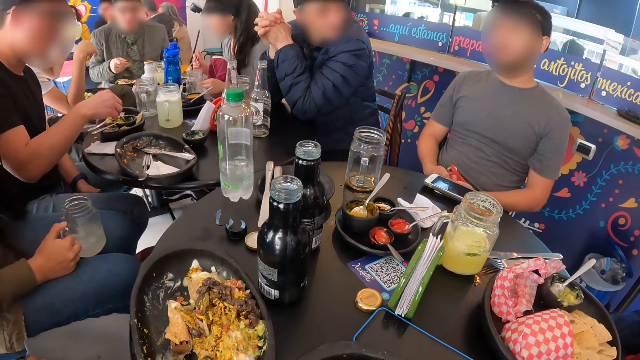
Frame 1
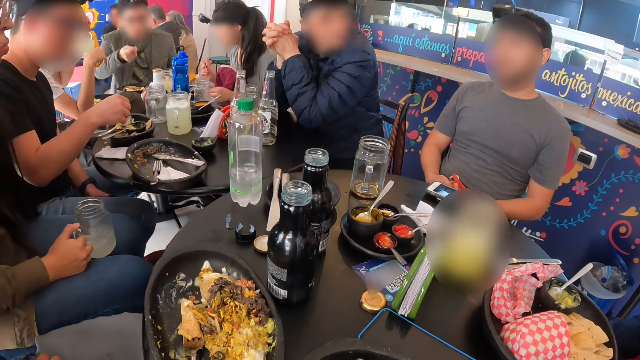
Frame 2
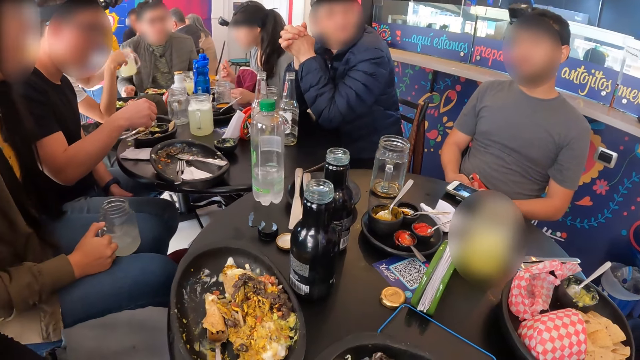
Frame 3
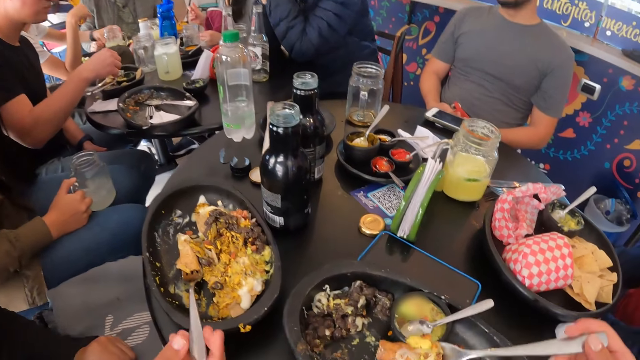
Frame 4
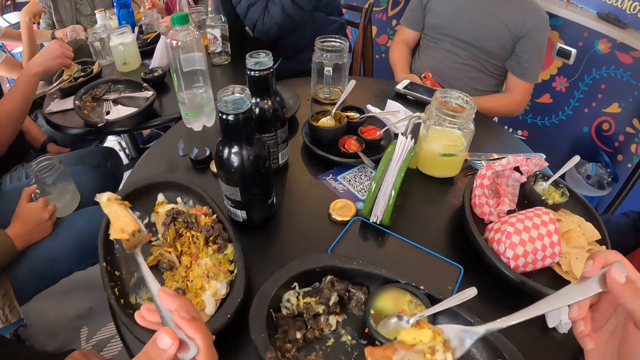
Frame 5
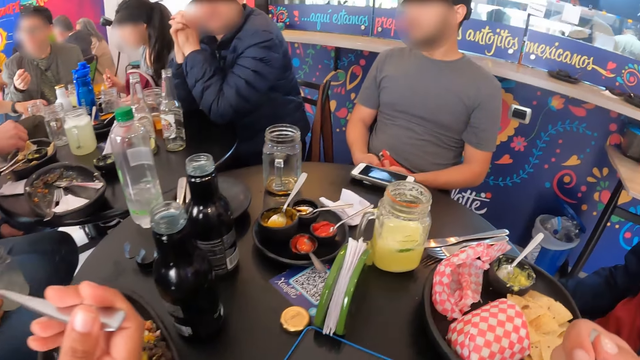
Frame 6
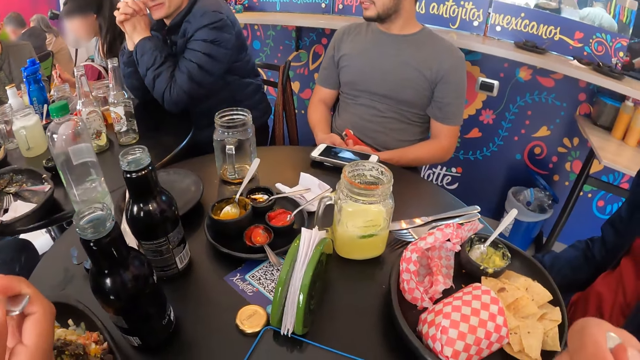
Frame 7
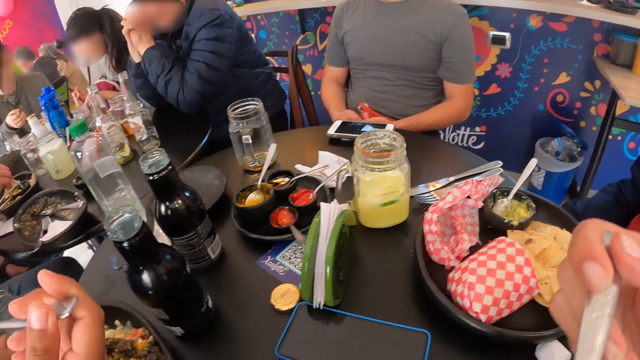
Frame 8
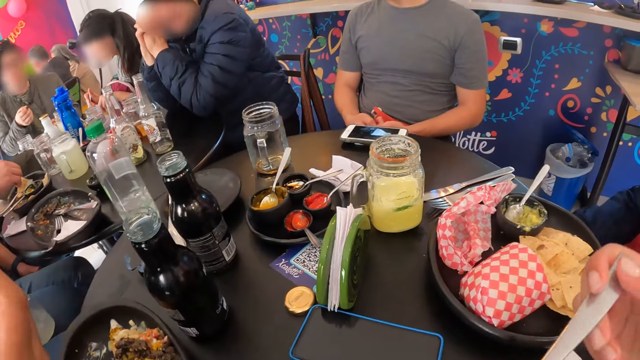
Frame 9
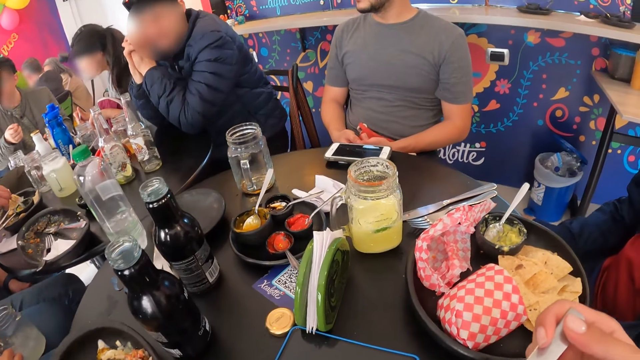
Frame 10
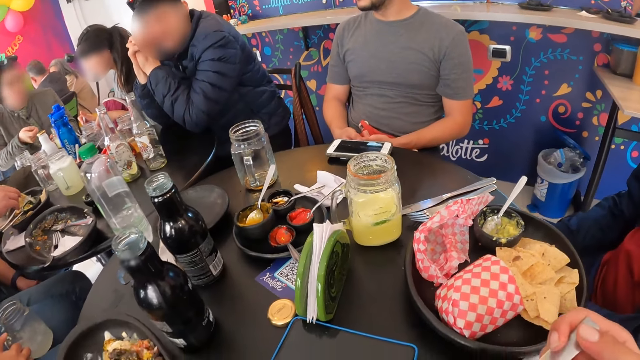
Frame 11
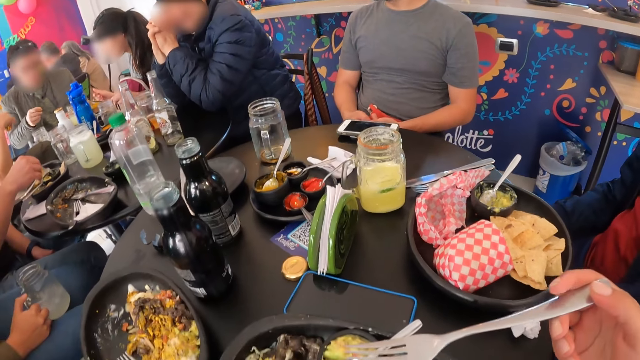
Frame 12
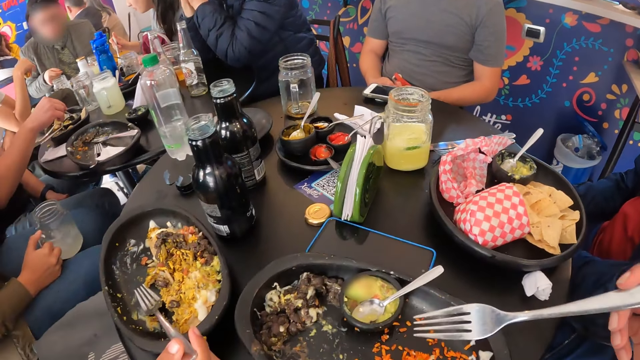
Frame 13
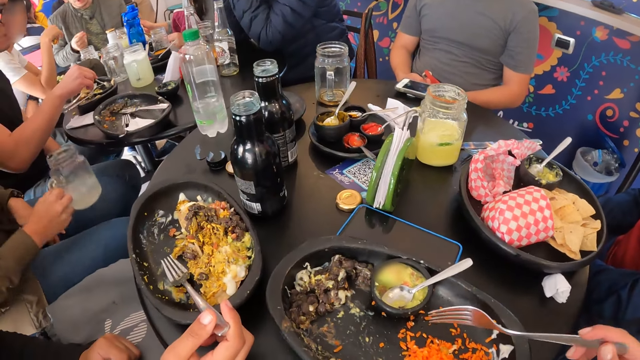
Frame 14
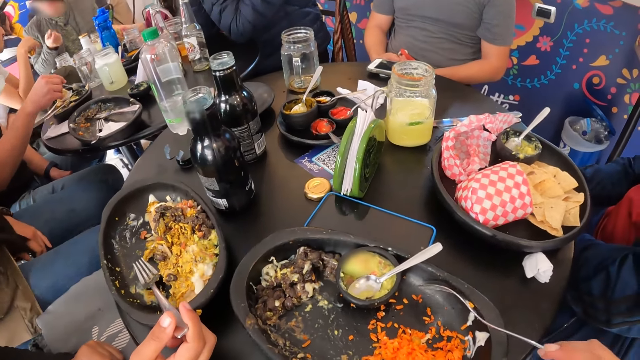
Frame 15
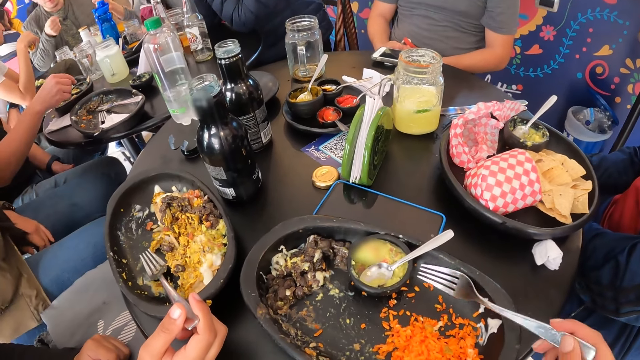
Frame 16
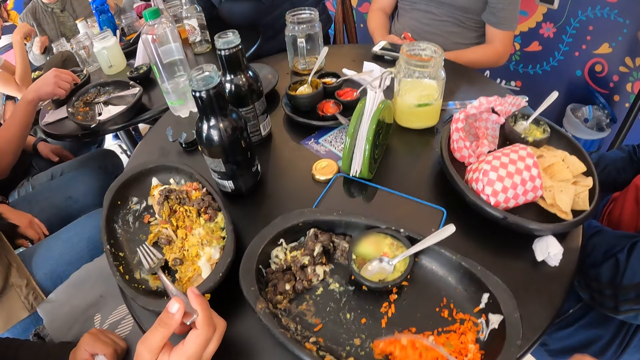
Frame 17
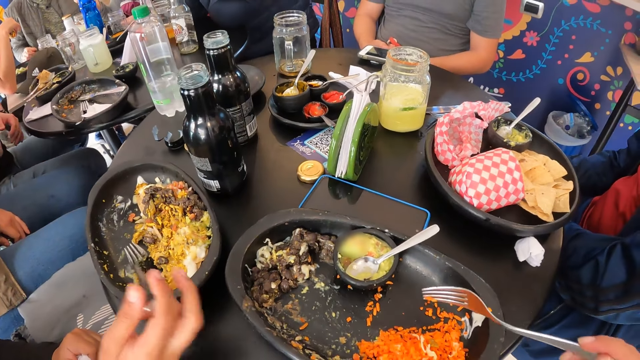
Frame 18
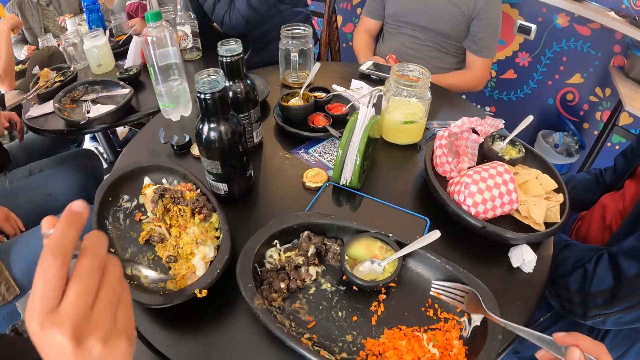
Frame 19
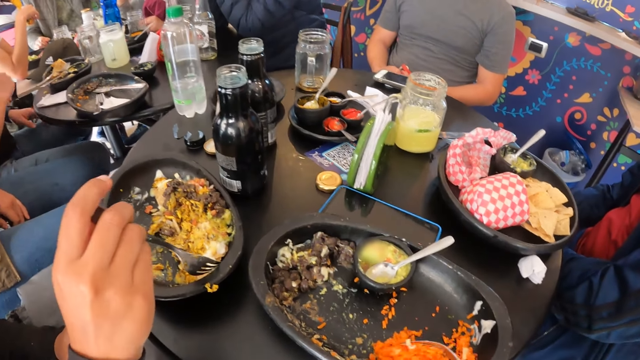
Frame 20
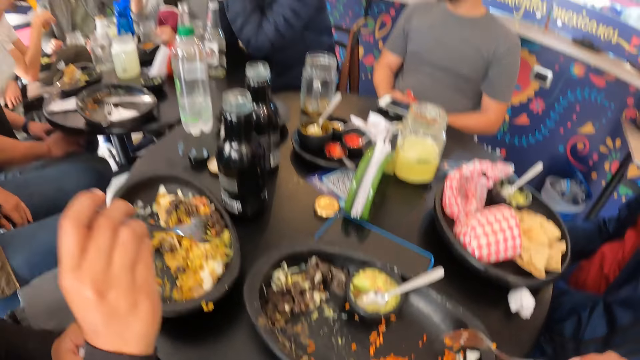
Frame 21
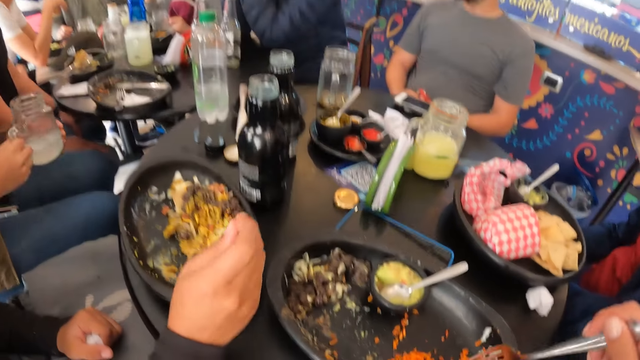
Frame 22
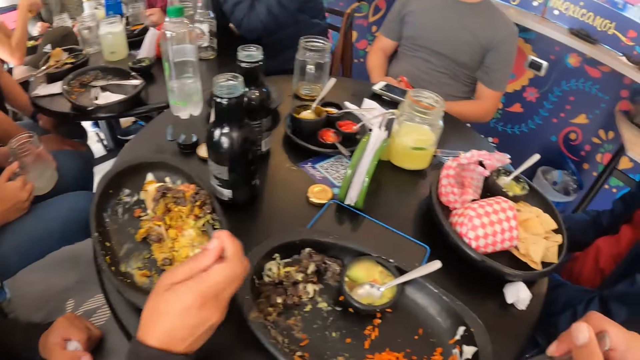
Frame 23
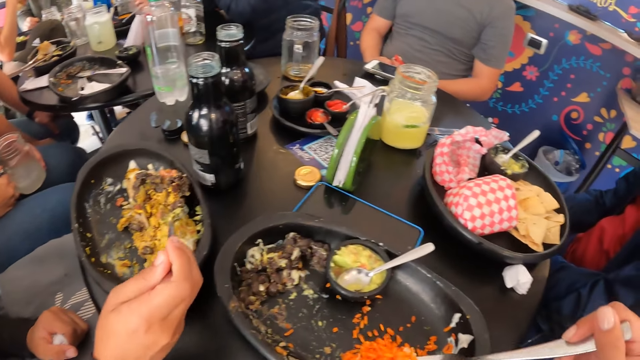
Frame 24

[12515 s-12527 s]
The woman eats burritos from the bowl on the table with a fork in her right hand. The camera wearer eats the food. He turns the rice in the bowl on the table with a fork in his right hand. He takes the food from the plate. The woman takes the food from the plate.

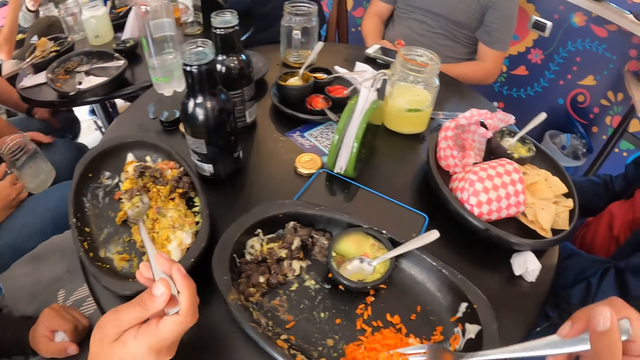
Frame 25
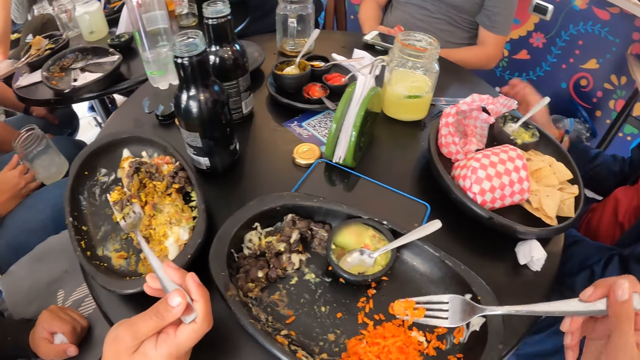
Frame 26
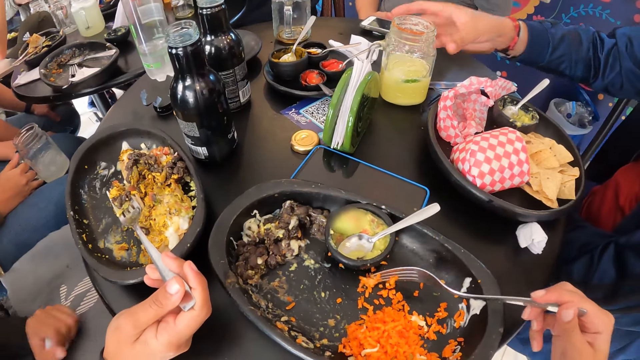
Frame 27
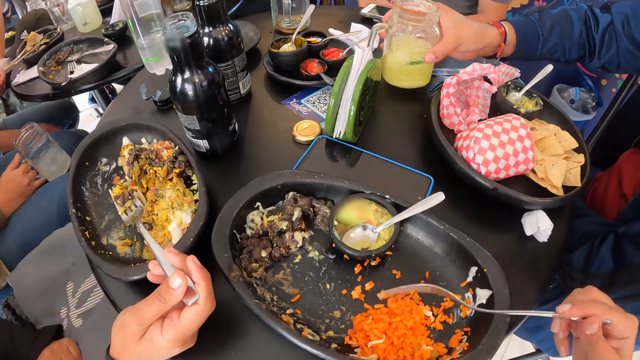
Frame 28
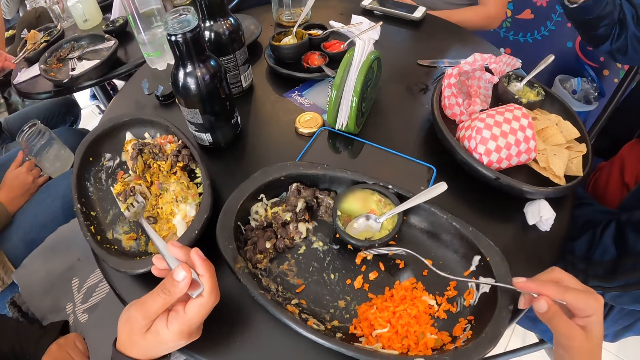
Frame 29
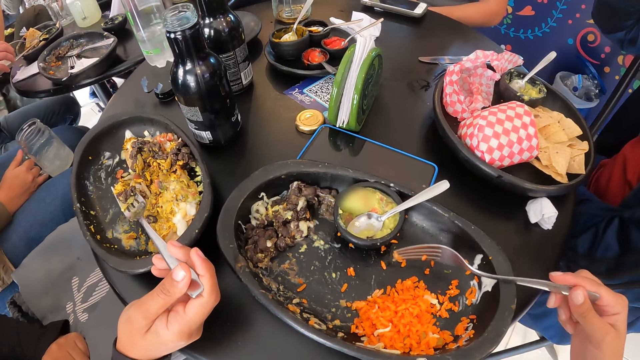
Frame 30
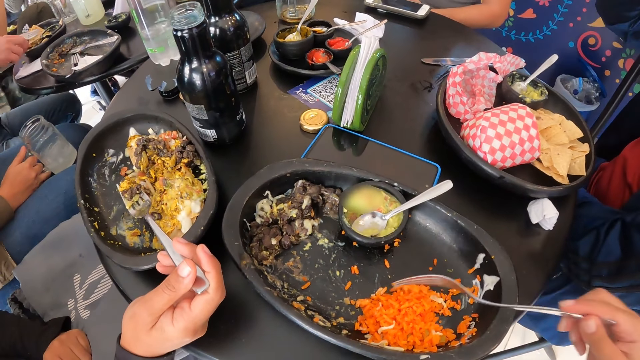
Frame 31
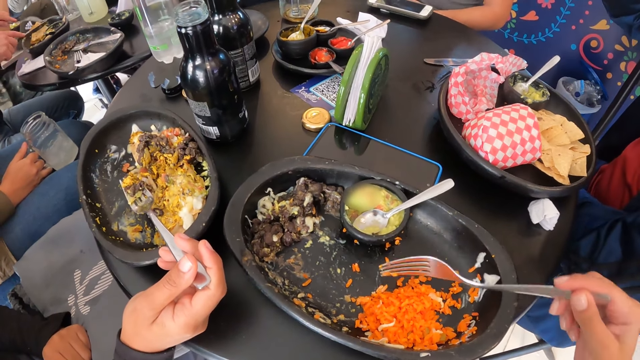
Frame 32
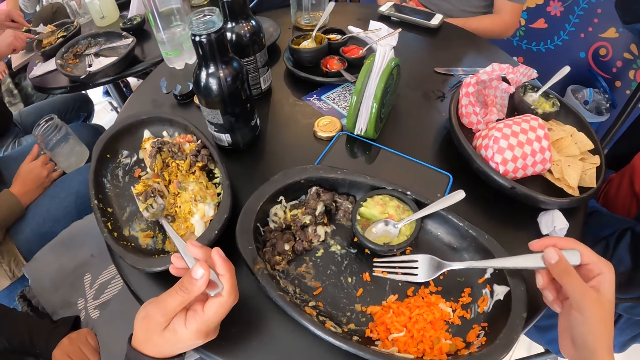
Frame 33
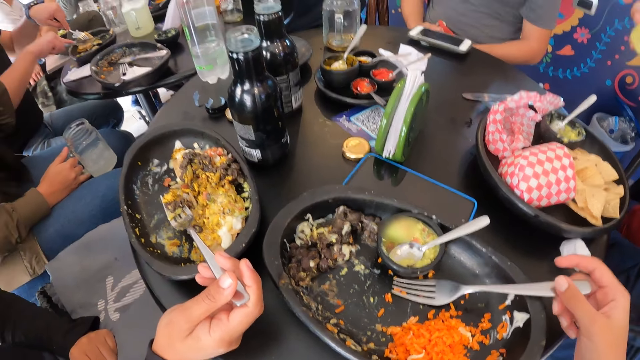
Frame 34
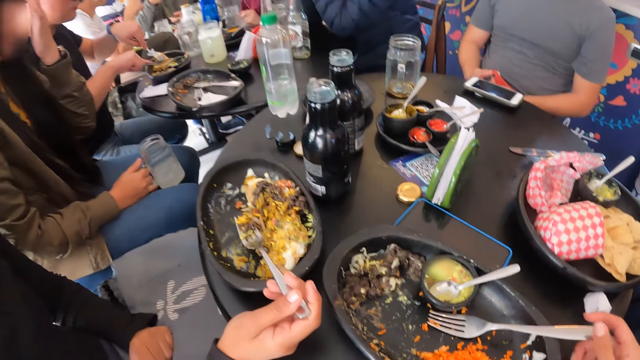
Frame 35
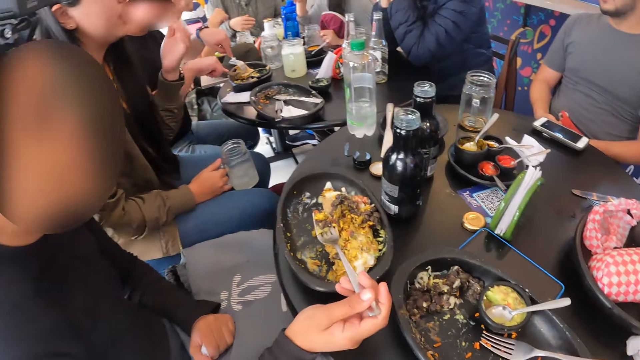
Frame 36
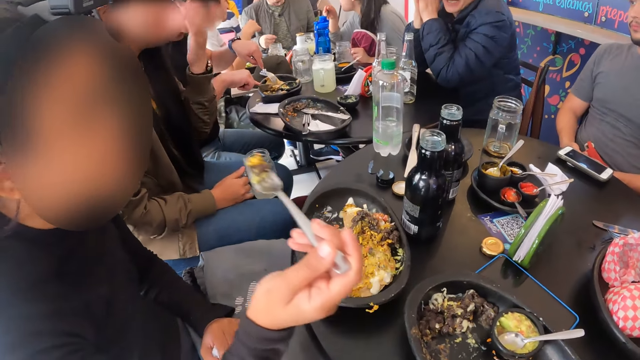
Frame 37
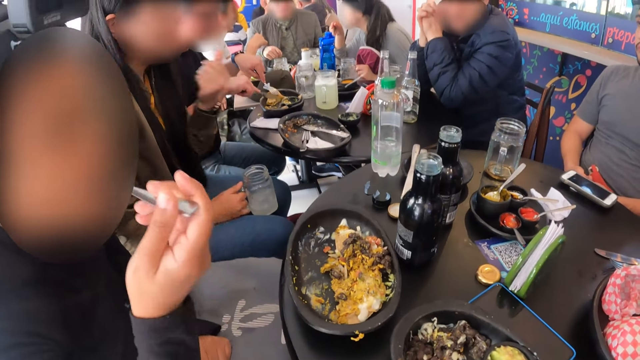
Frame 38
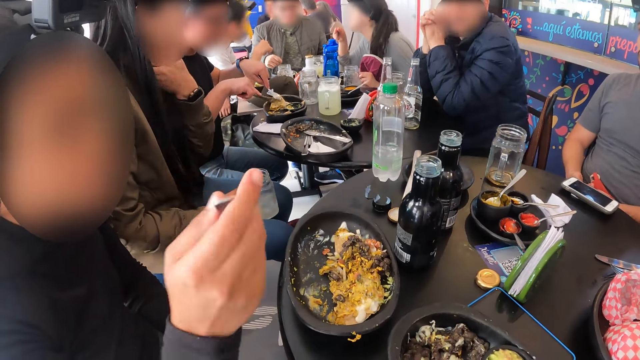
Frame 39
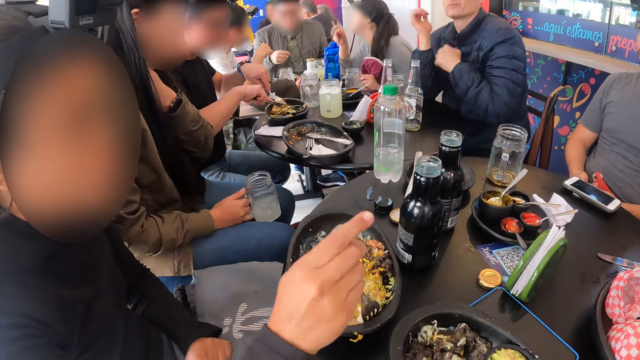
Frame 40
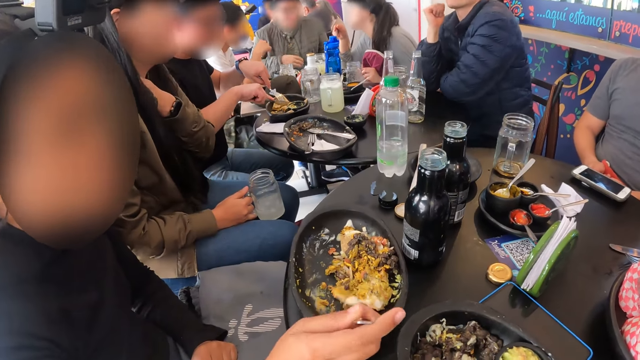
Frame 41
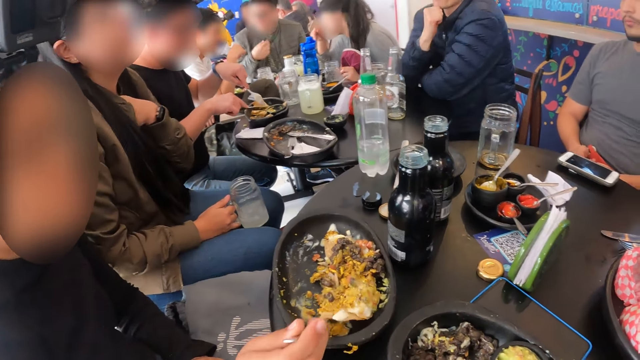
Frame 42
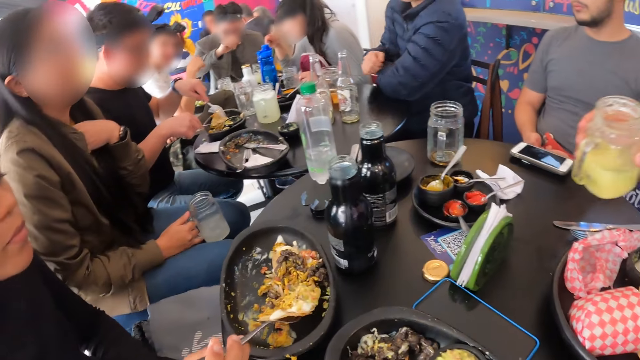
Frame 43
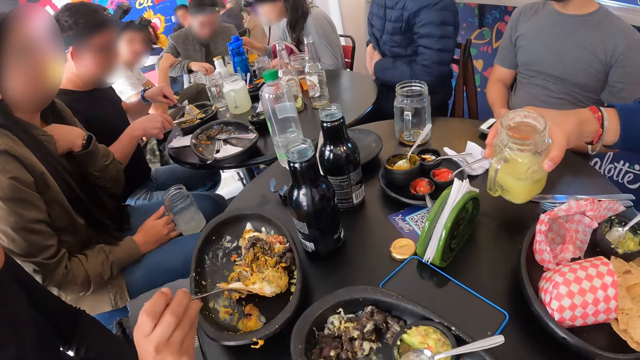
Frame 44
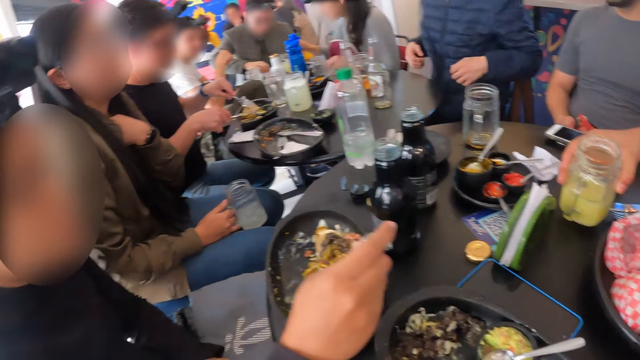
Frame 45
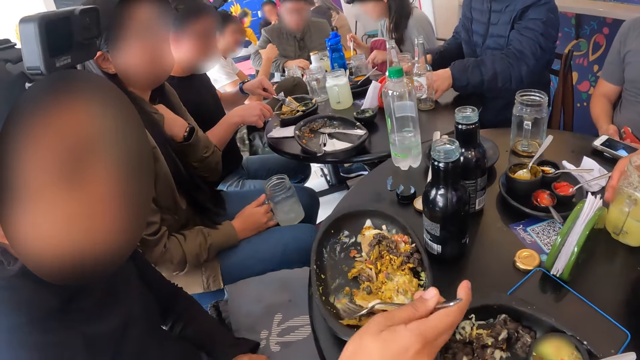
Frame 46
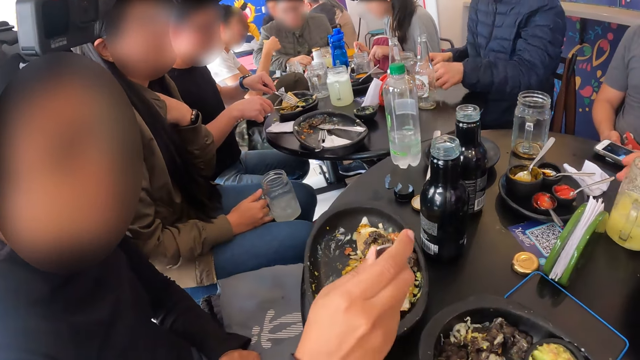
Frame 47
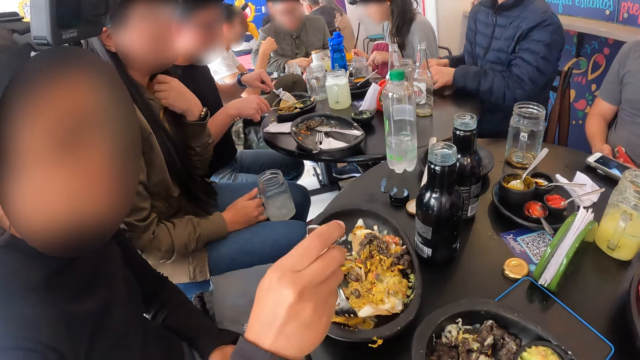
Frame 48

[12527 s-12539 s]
The camera wearer takes the glass jar of juice from the table. A person drinks the juice. The camera wearer drops the fork on the plate with his right hand. Another person eats the food. The first person puts the glass jar on the table.
